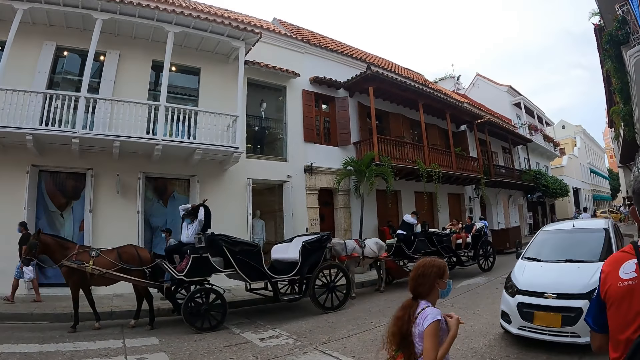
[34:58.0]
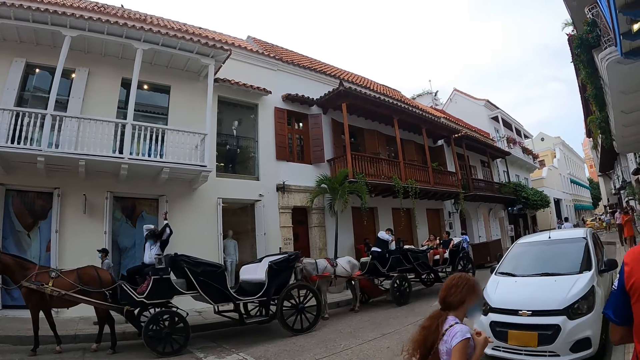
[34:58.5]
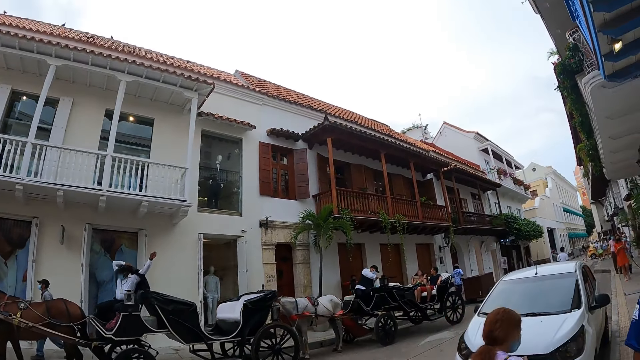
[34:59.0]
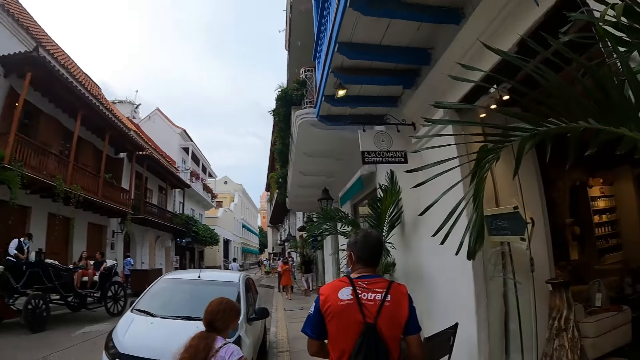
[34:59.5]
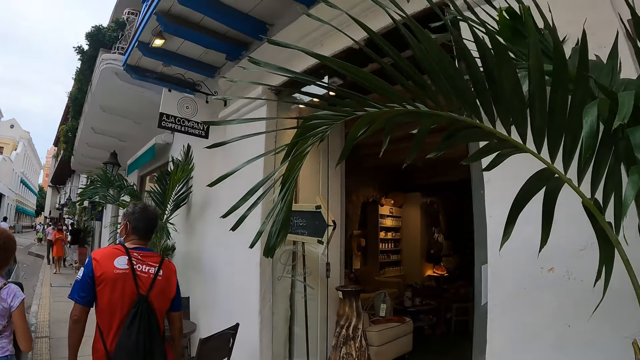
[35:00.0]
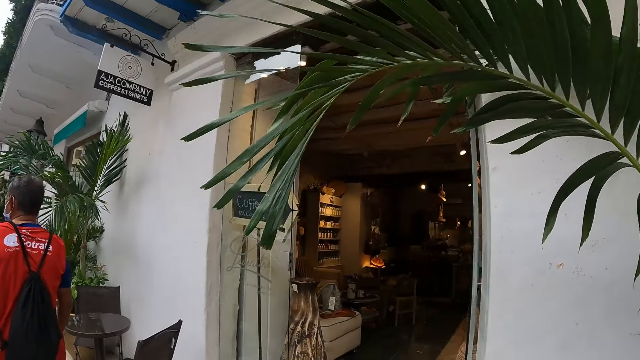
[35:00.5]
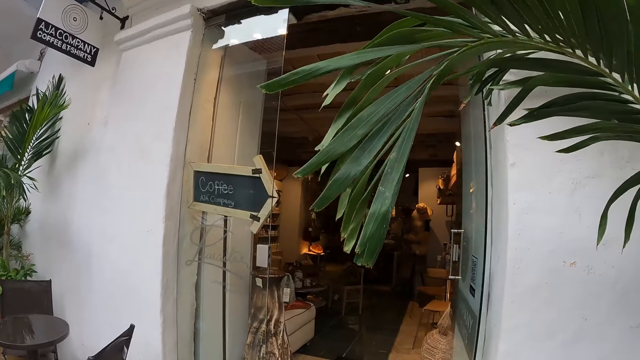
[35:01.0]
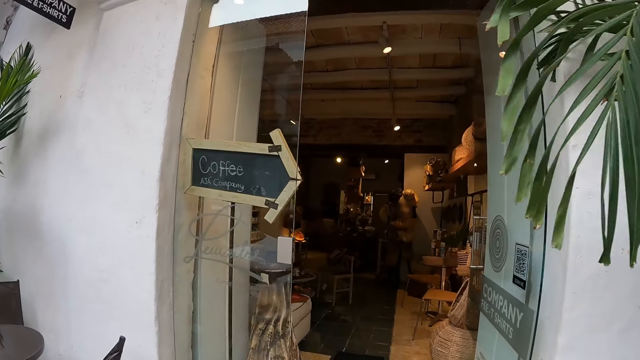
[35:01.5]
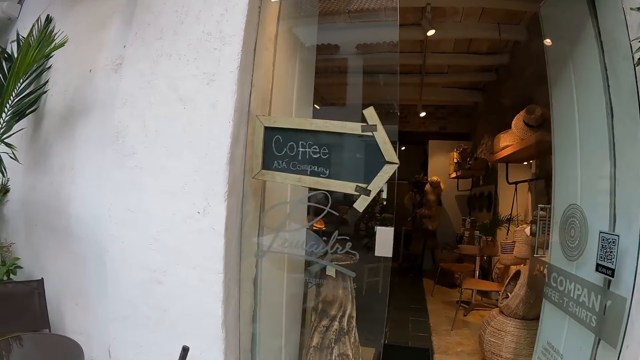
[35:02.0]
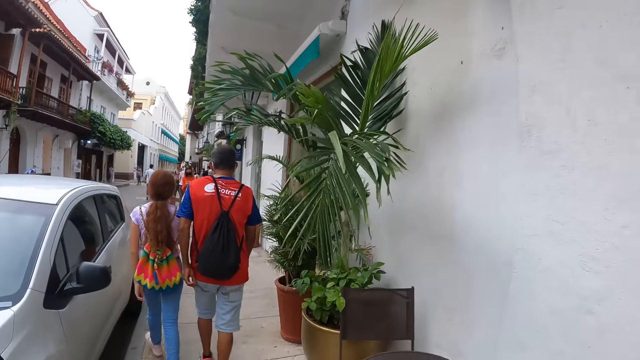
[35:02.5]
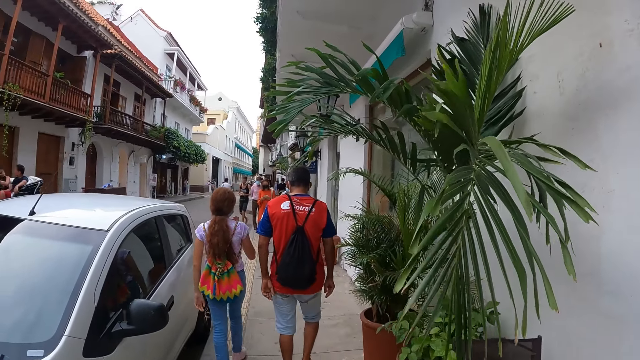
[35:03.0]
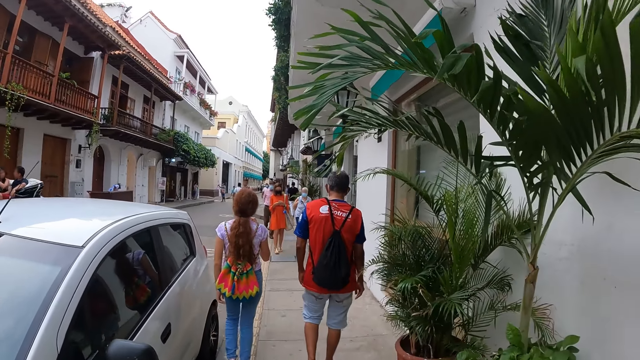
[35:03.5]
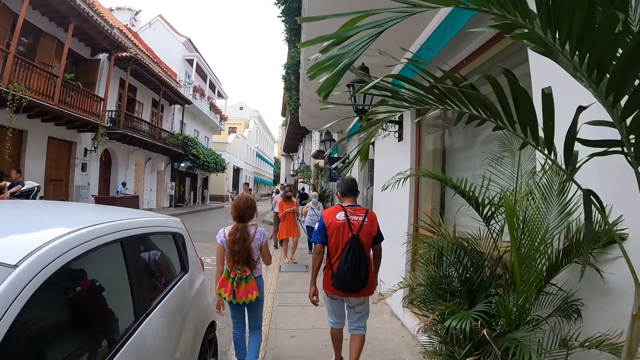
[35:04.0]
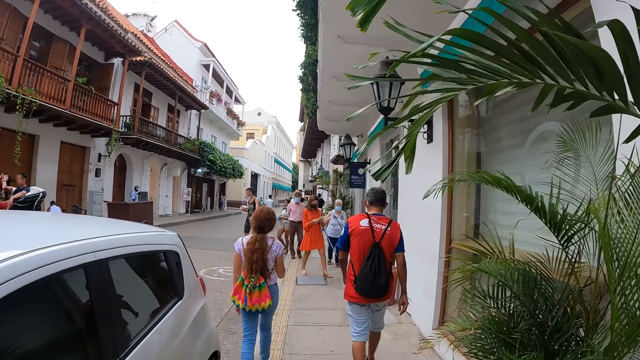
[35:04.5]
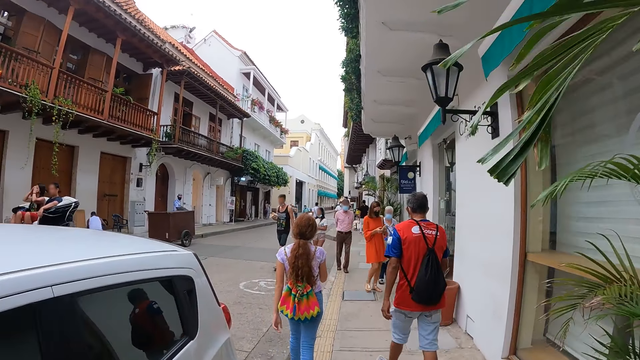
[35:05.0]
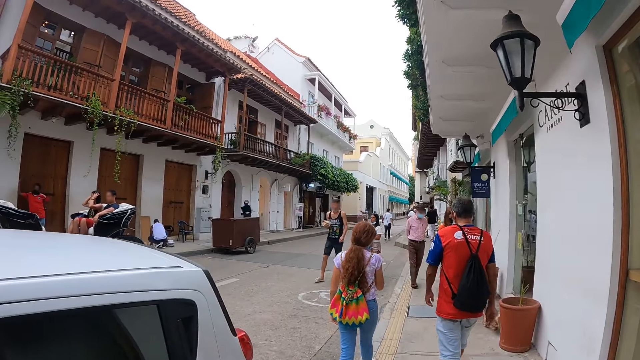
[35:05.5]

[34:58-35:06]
The camera wearer looks around the roadside.

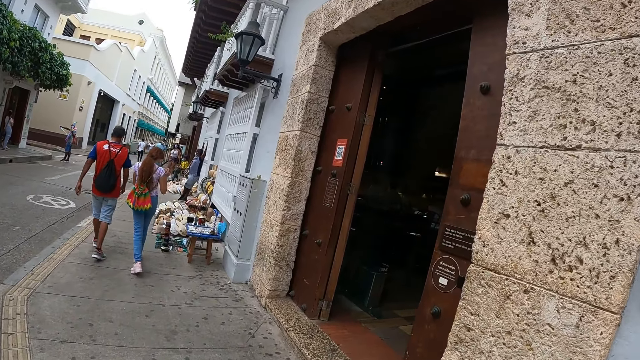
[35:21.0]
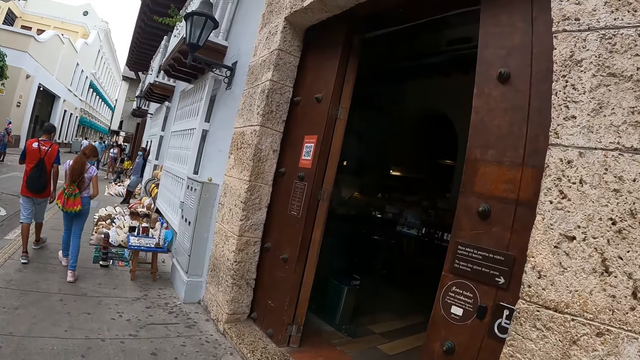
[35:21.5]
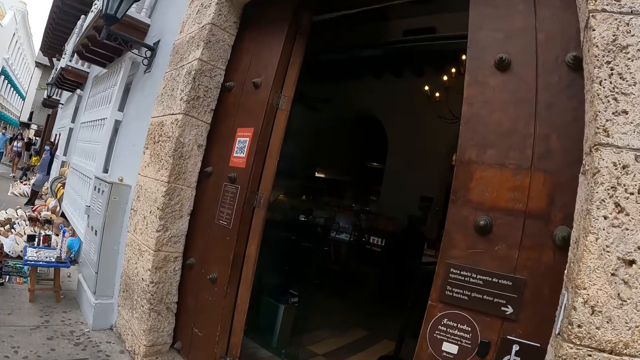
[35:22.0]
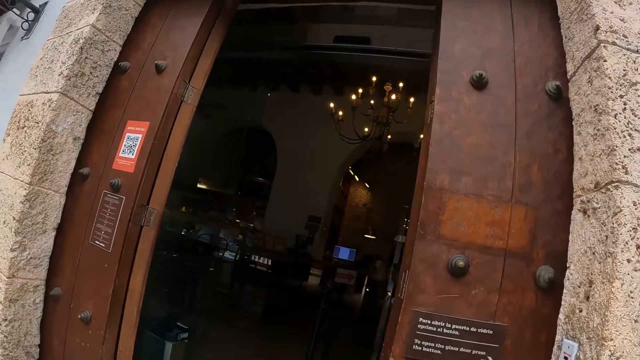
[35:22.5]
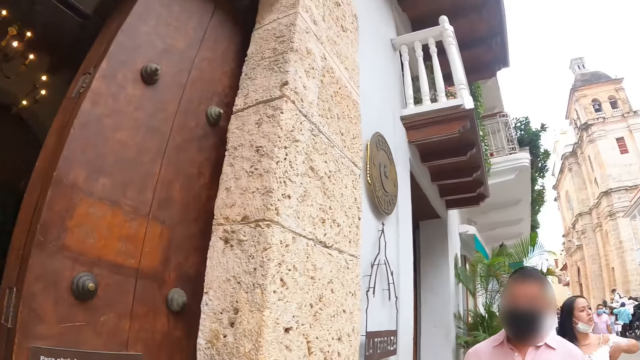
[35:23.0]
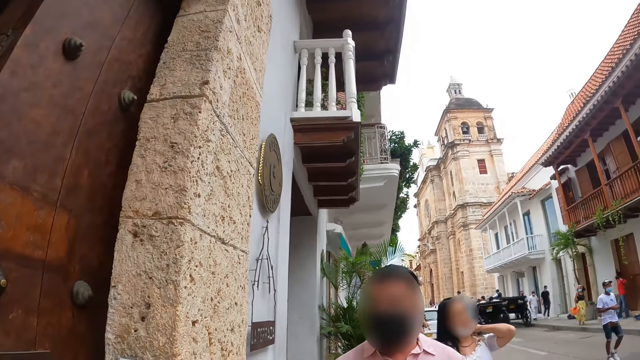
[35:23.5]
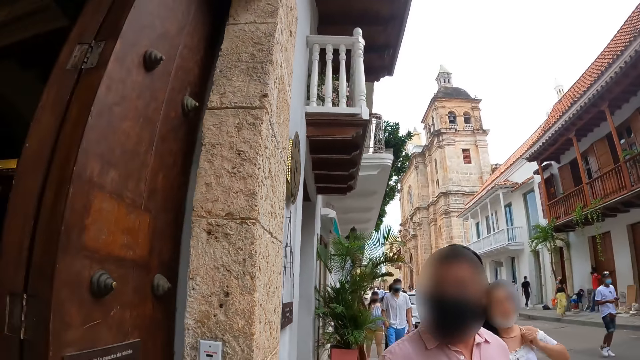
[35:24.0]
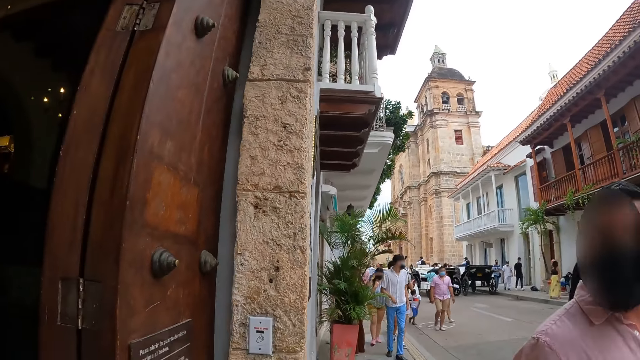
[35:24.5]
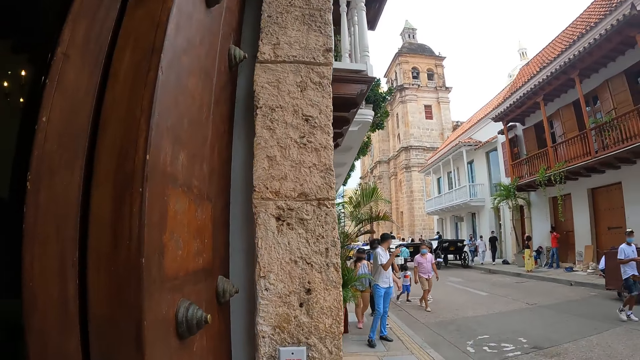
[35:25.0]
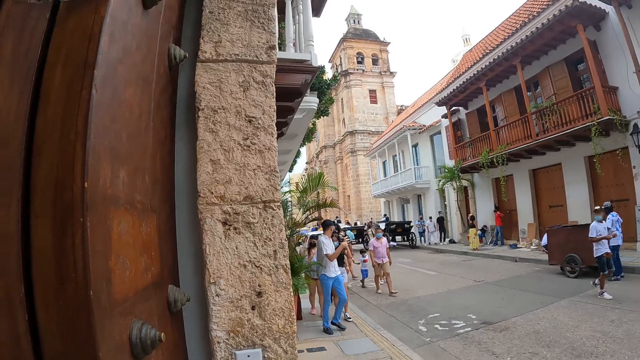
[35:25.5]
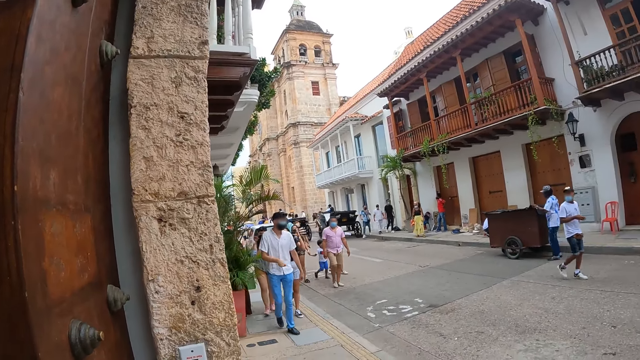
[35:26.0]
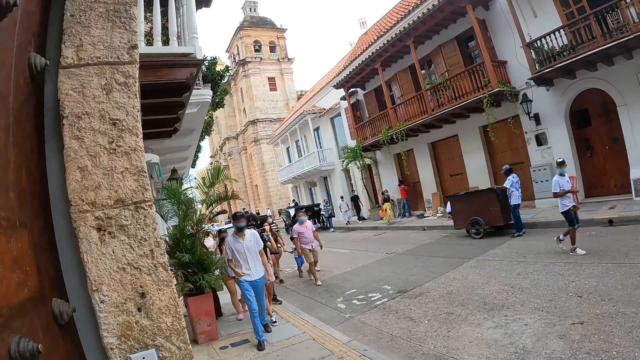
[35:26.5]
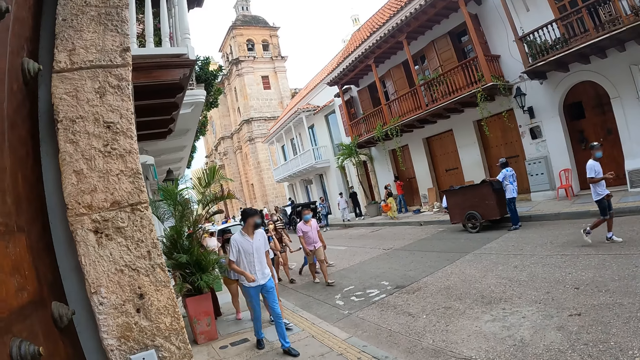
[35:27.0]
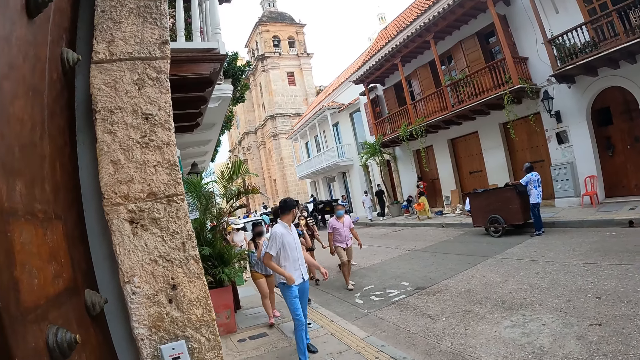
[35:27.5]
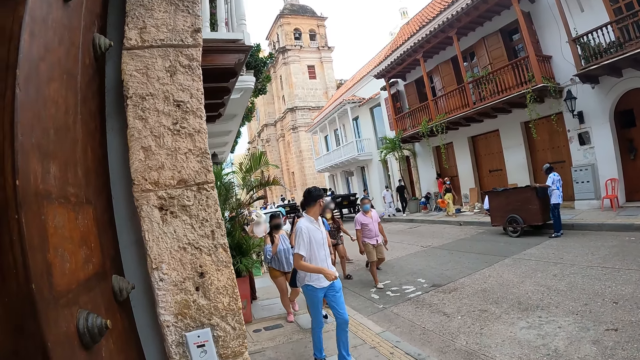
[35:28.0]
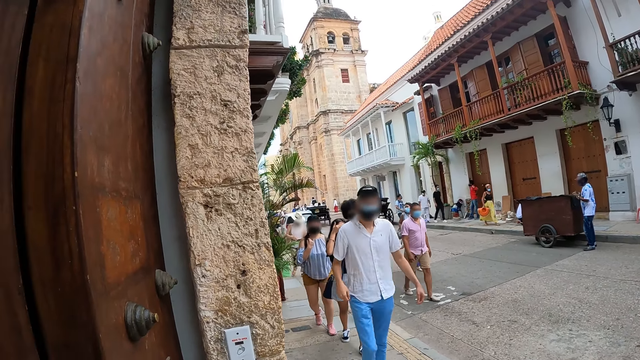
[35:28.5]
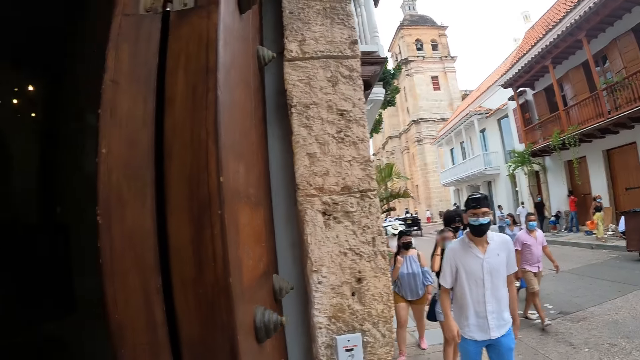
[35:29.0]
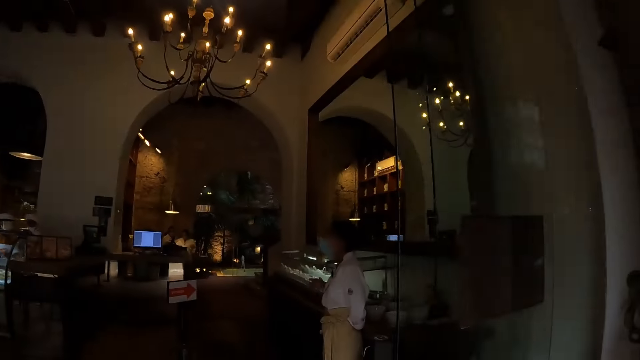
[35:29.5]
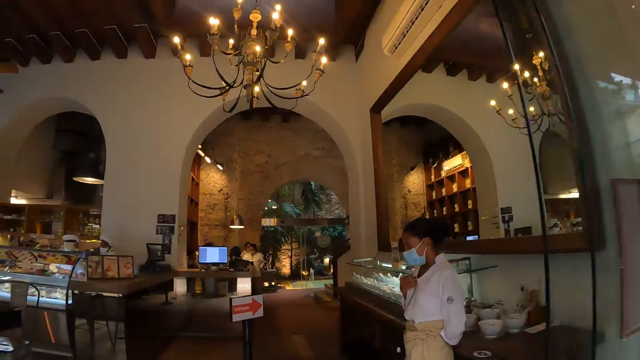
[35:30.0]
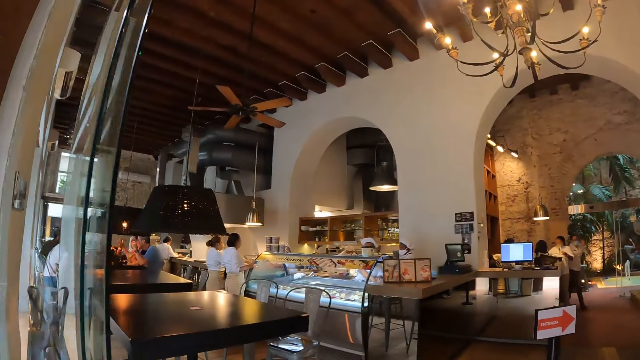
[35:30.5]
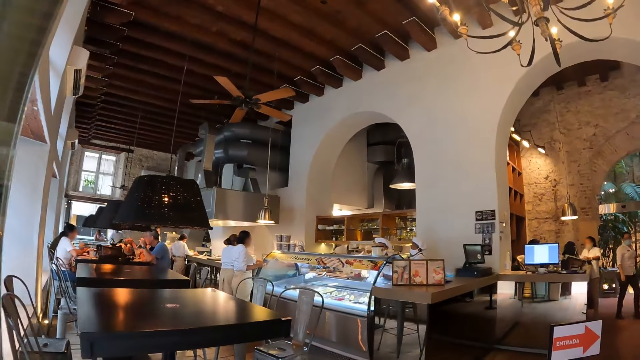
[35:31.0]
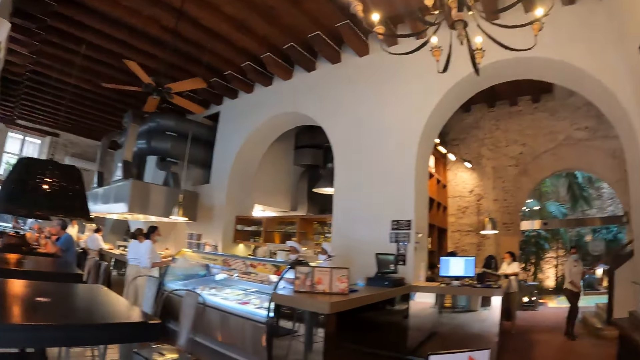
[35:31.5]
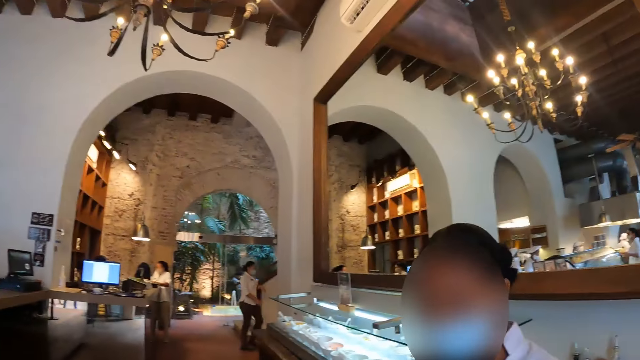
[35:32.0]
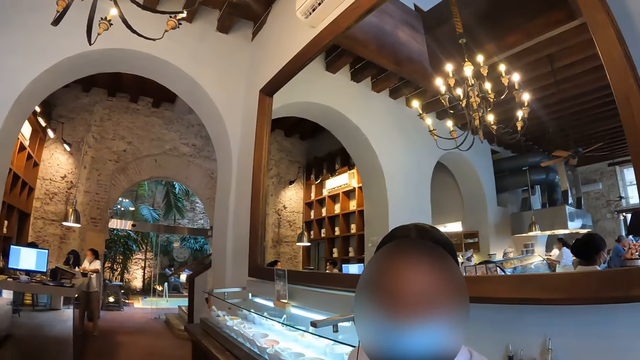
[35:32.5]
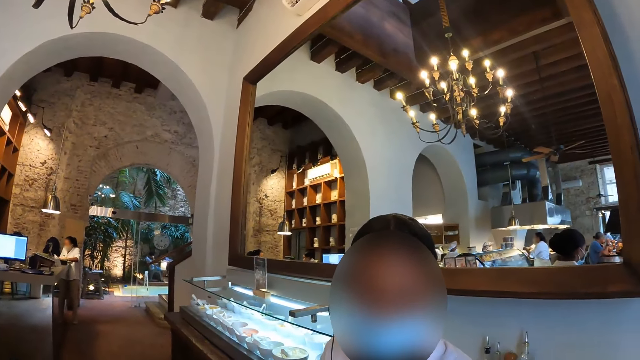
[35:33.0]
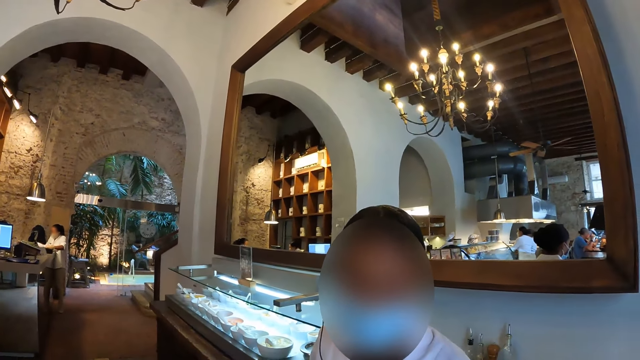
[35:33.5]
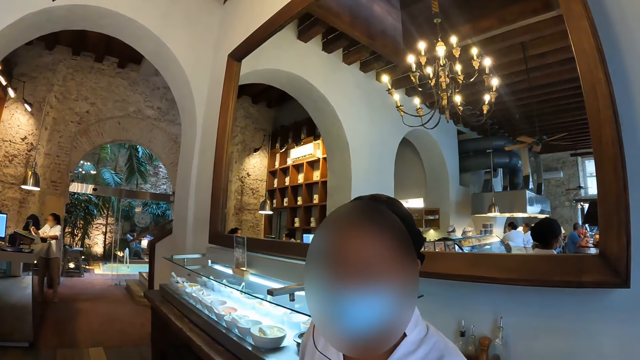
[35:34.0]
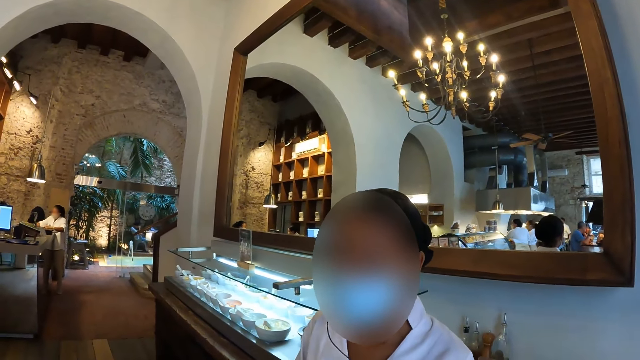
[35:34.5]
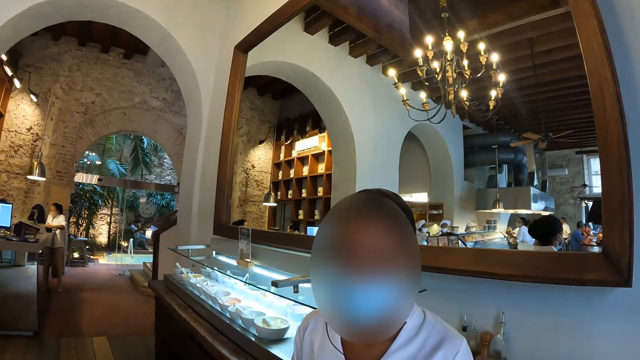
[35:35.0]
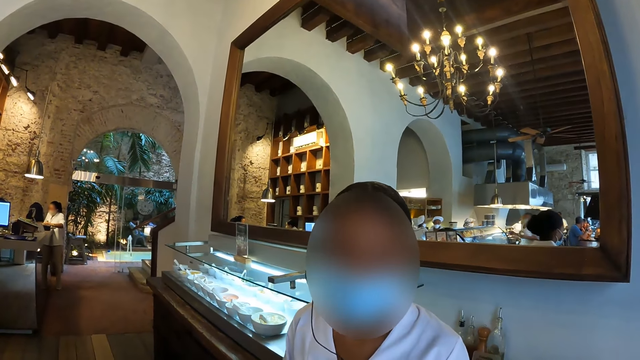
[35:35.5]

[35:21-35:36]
The camera wearer turns on the road. They look around the road. They turn around. They walk into a restaurant. They look around the restaurant. A waitress engages the camera wearer. The camera wearer talks to the waitress in the restaurant.
